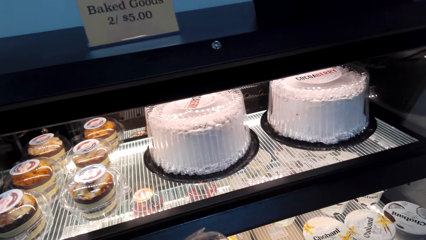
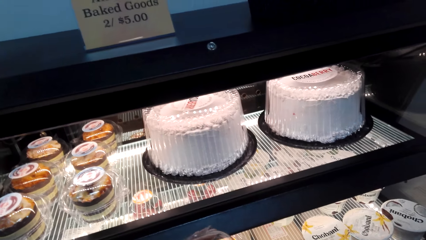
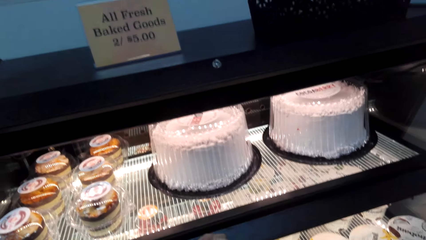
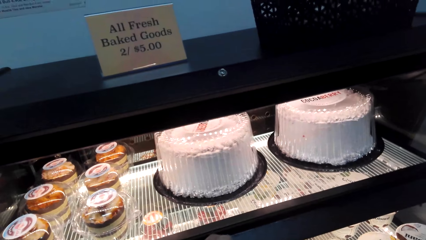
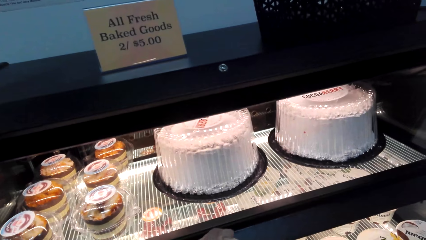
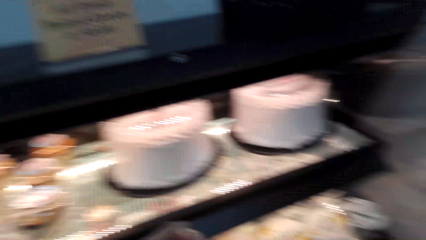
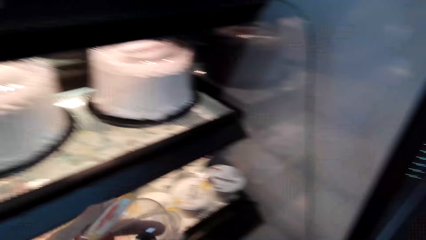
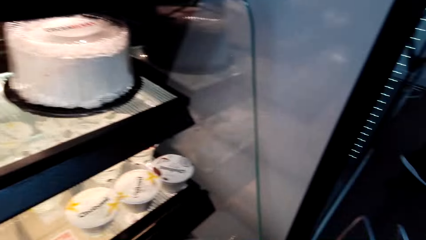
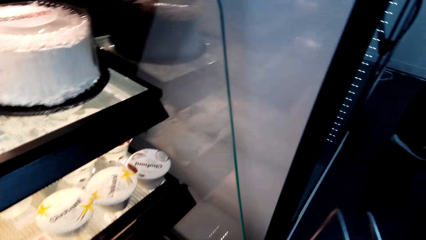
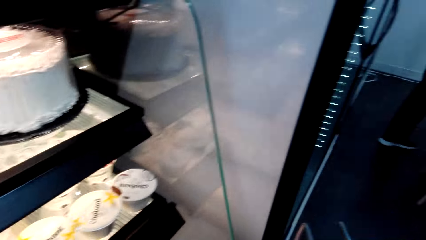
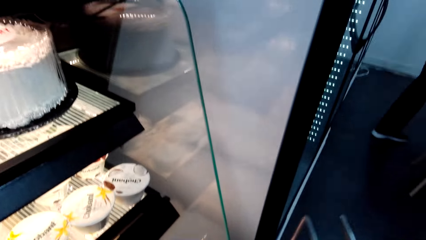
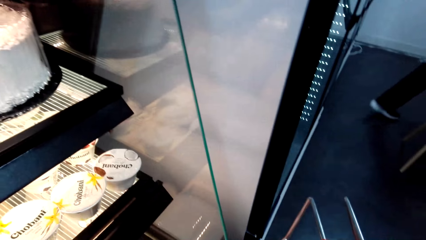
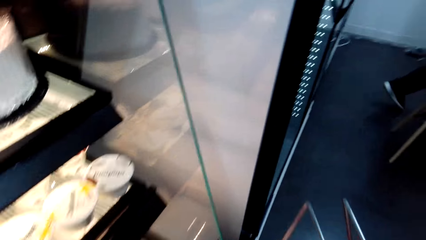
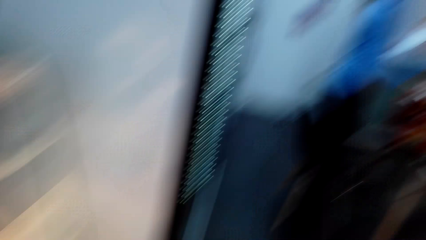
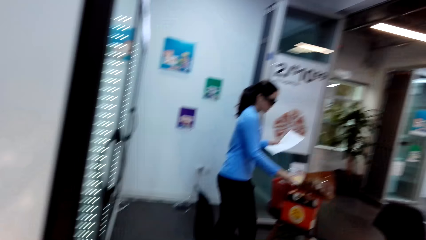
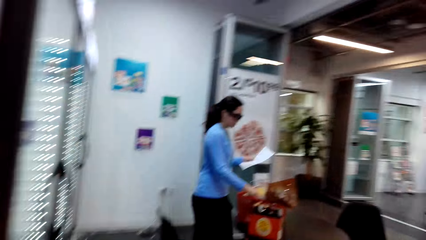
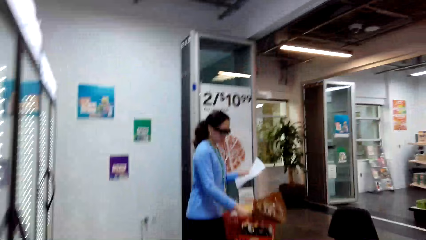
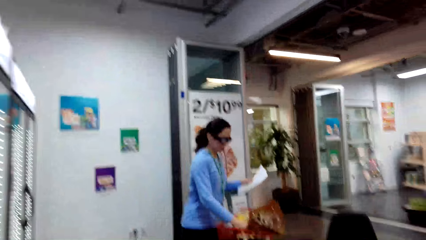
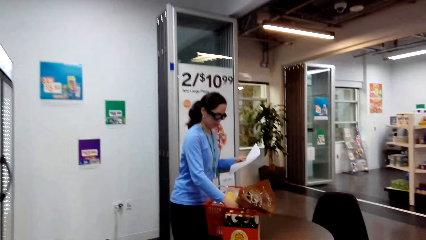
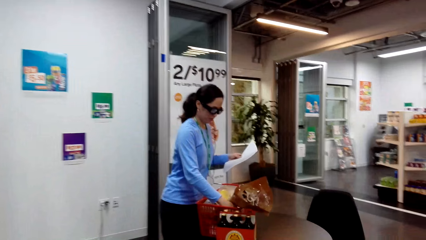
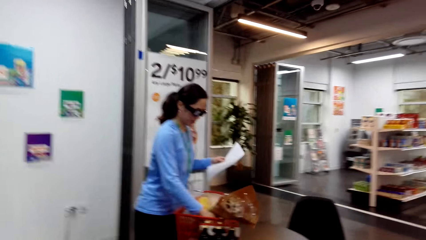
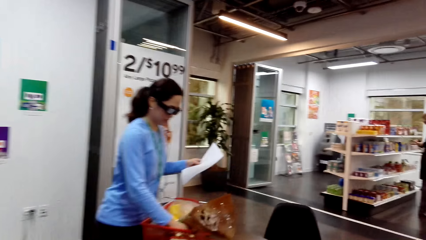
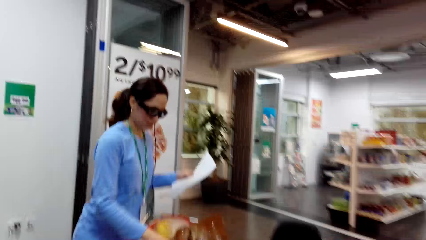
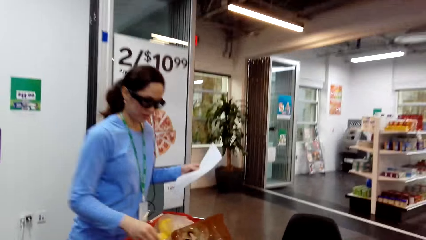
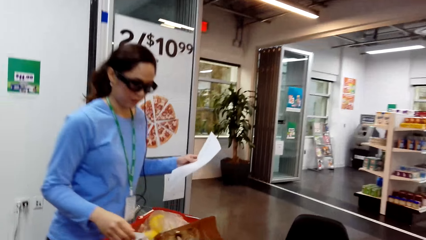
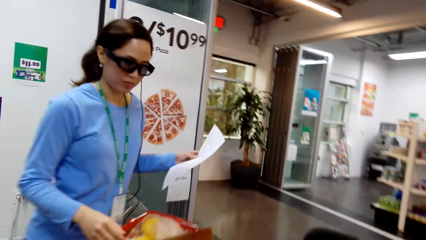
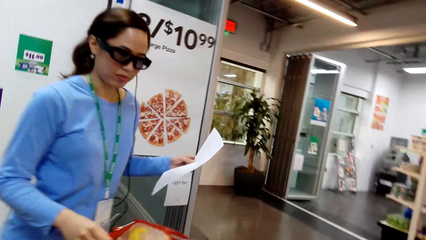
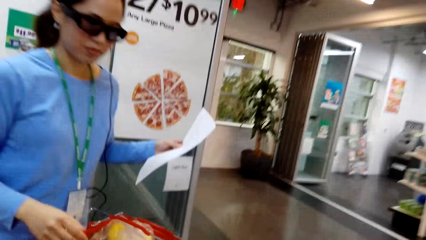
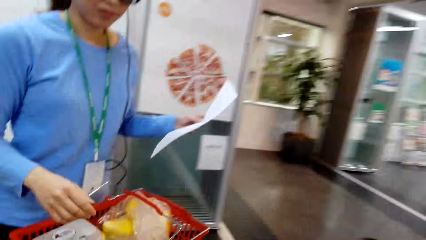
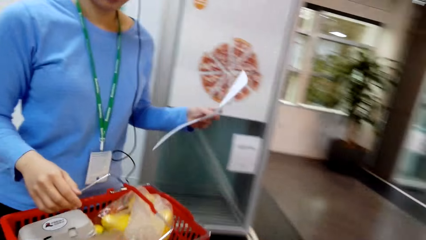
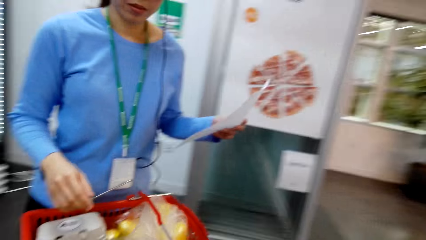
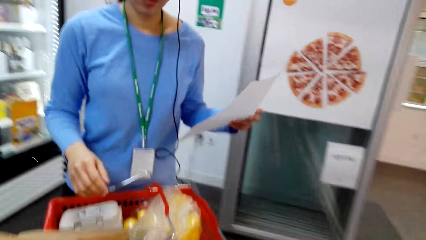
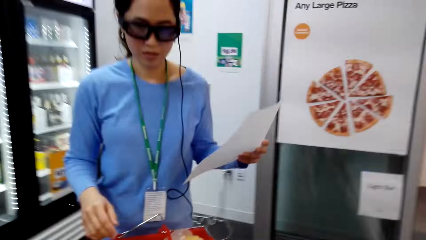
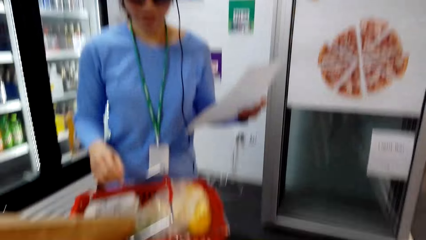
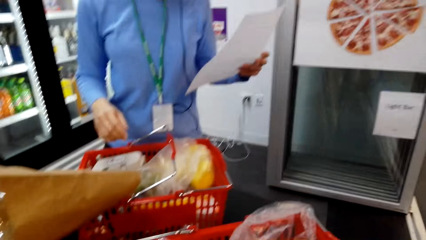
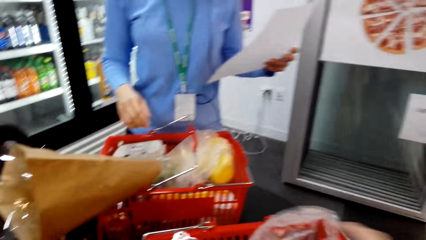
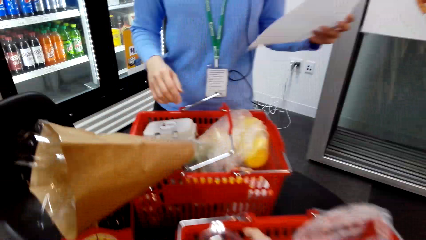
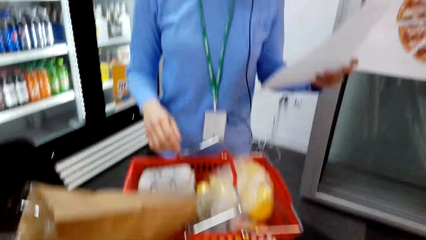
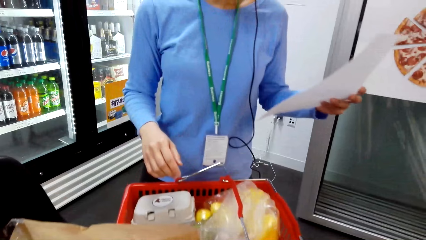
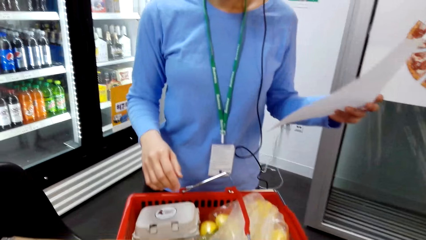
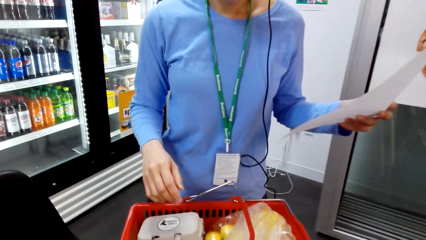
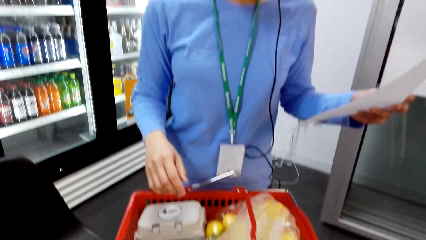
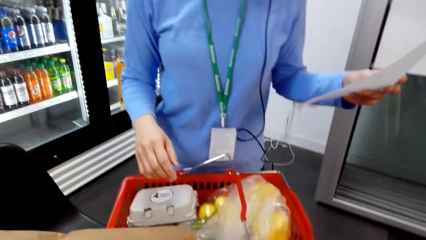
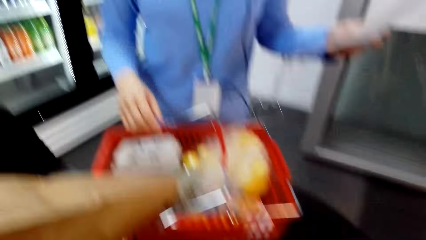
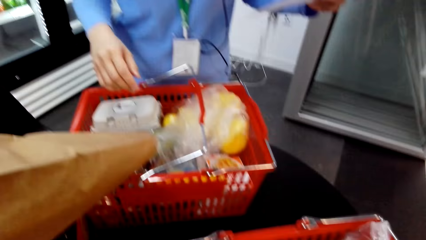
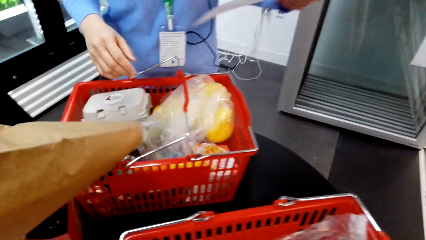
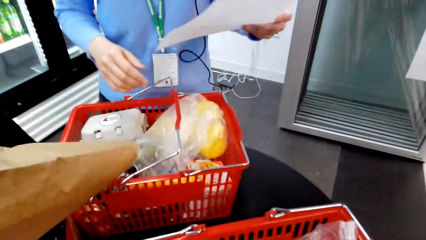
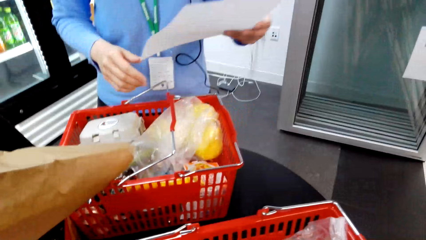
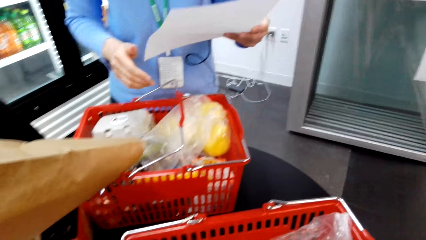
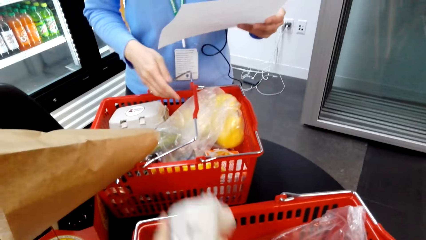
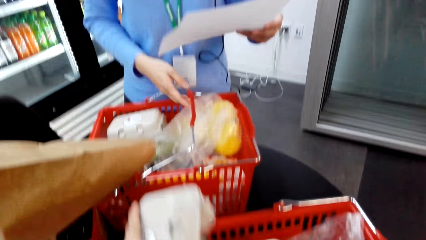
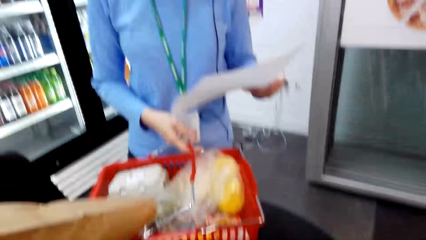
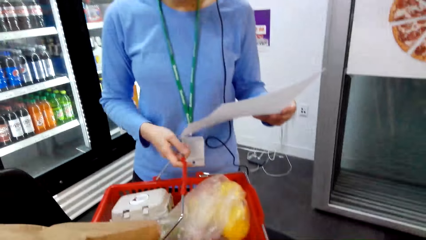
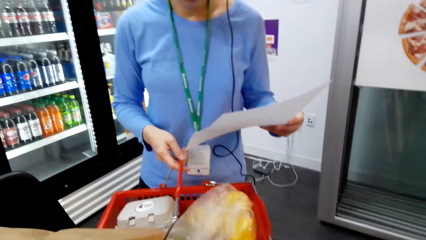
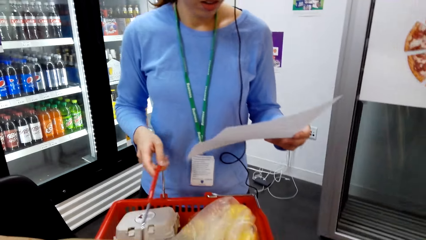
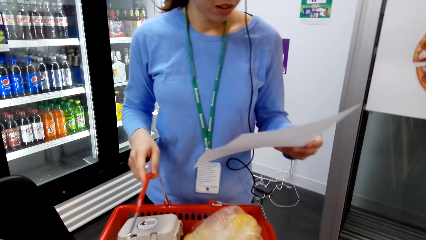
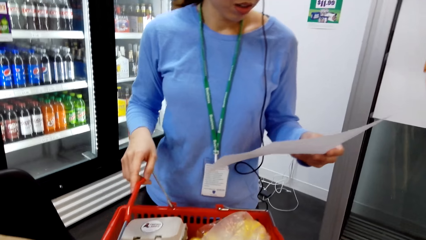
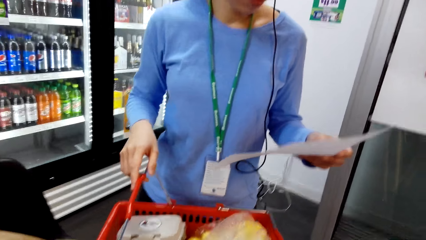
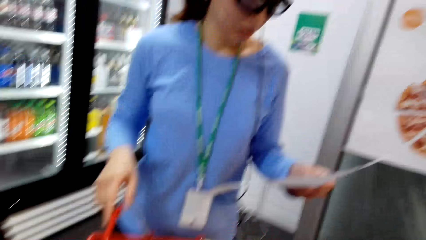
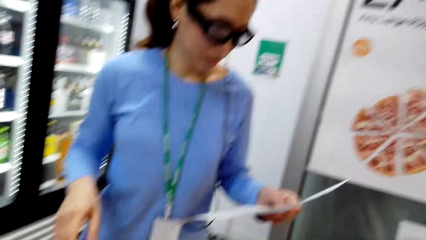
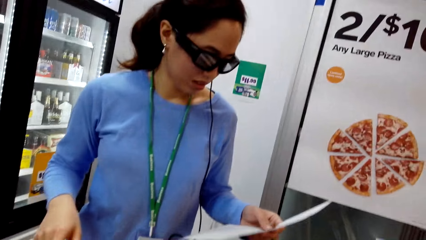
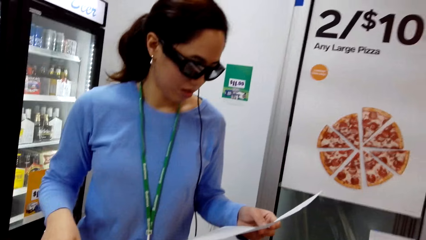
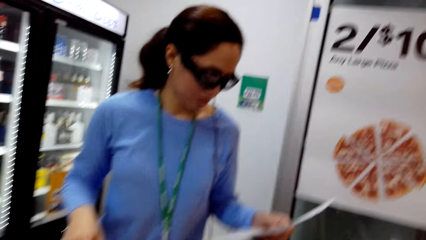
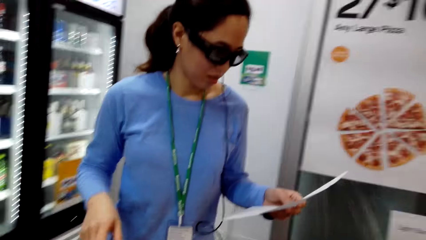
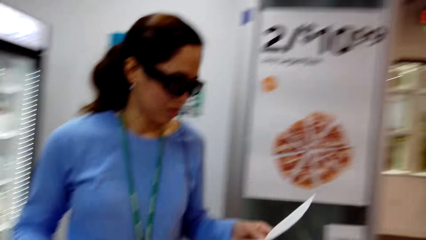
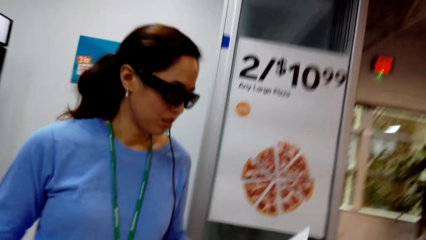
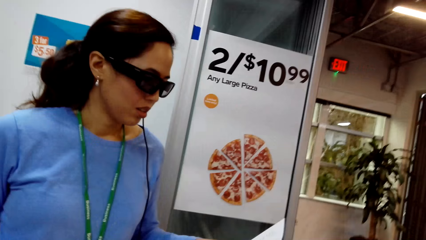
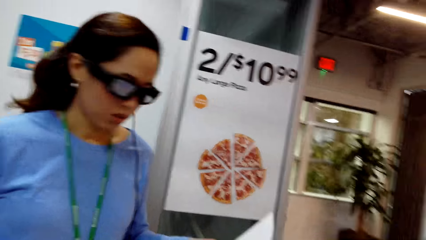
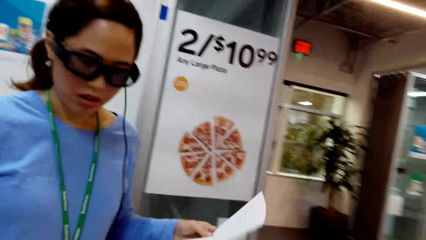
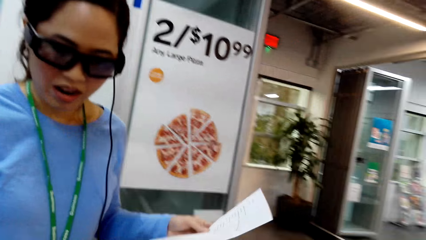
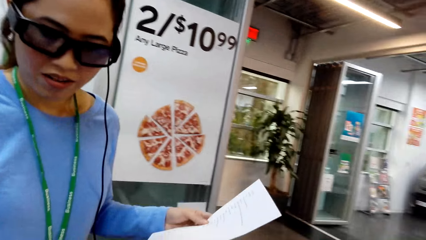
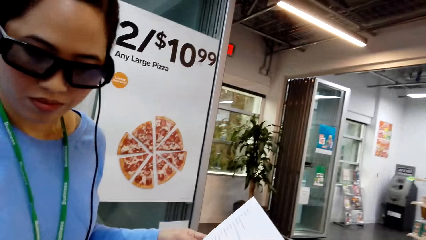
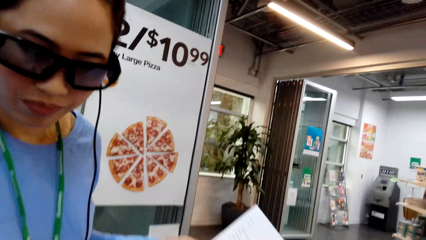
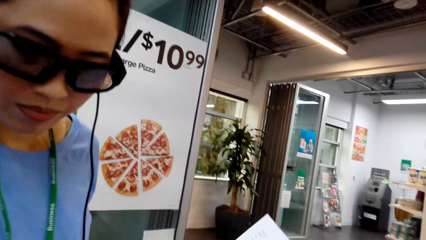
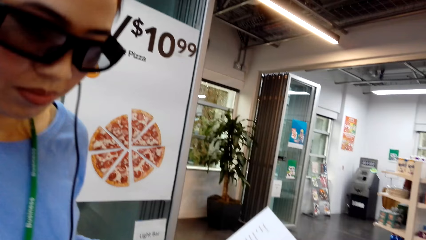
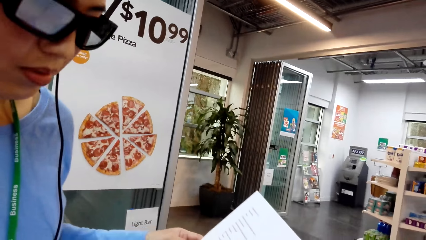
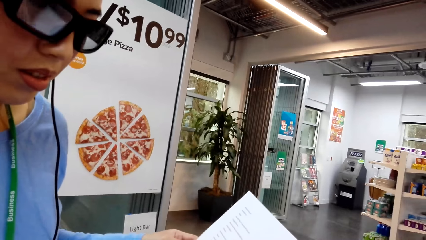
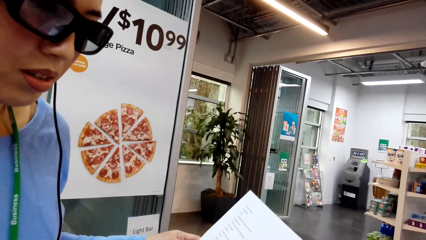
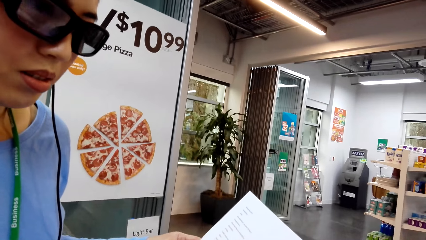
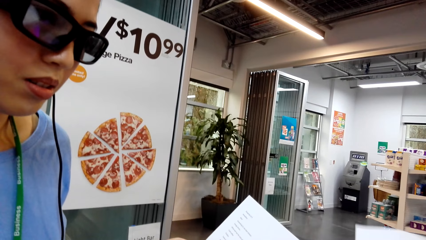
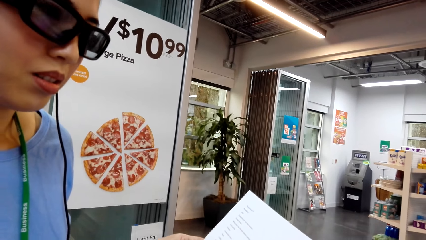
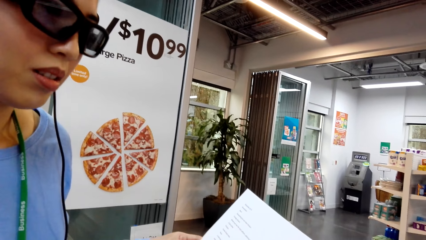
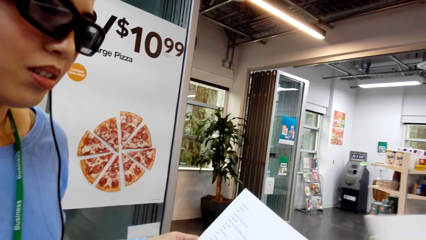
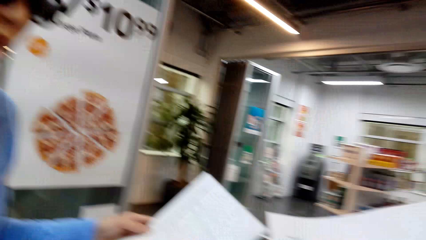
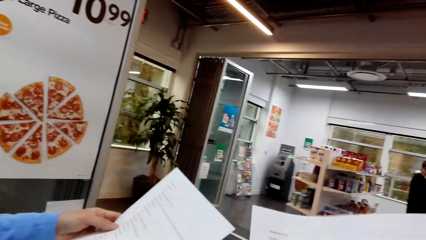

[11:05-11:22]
The camera wearer converses with a woman.
